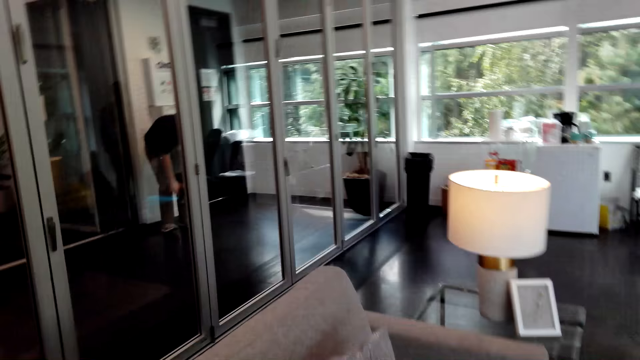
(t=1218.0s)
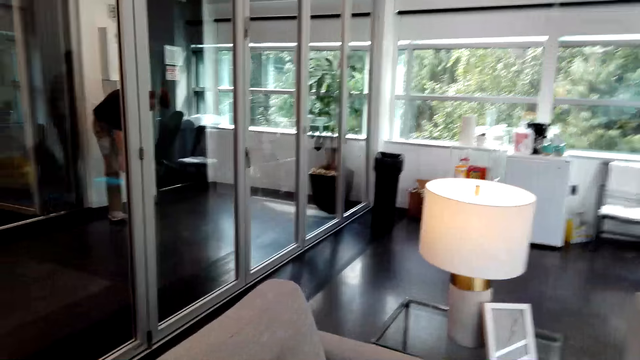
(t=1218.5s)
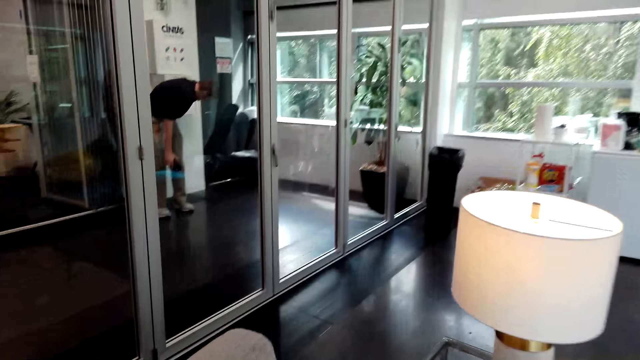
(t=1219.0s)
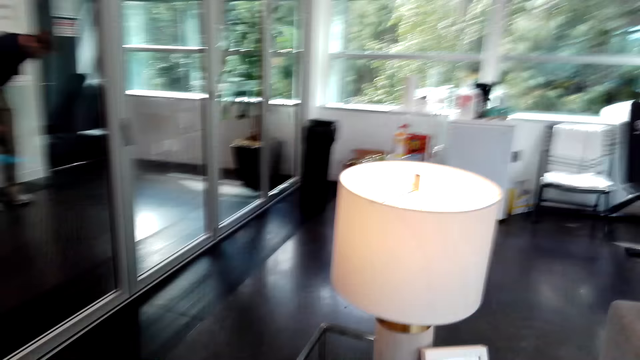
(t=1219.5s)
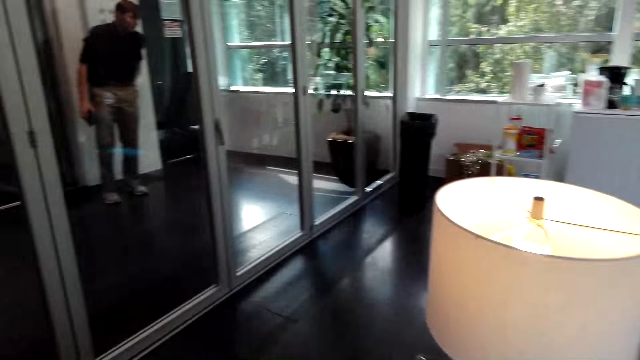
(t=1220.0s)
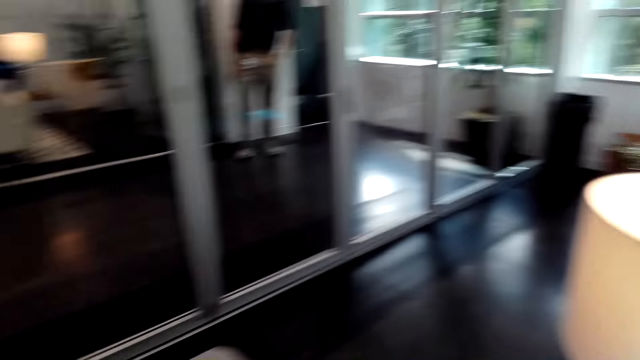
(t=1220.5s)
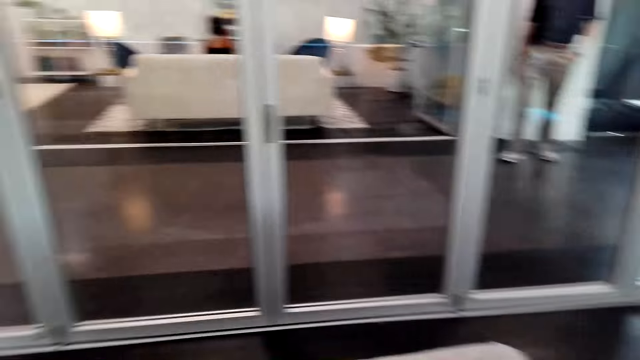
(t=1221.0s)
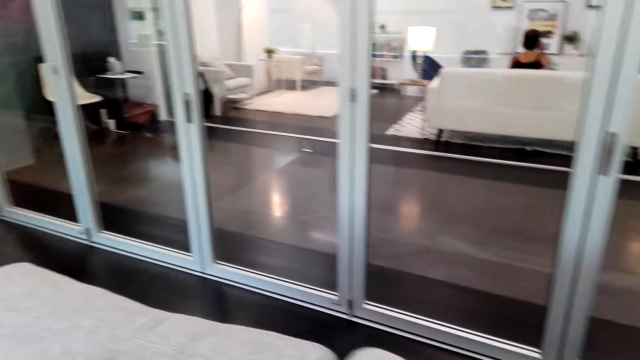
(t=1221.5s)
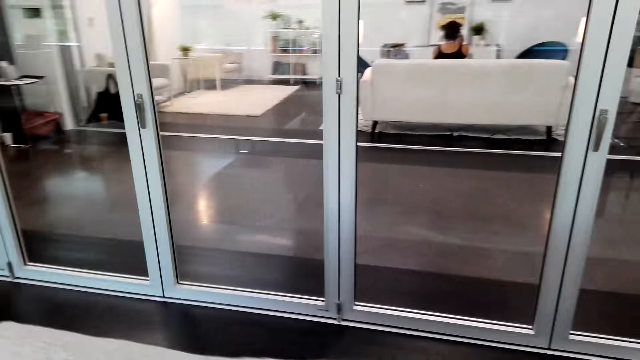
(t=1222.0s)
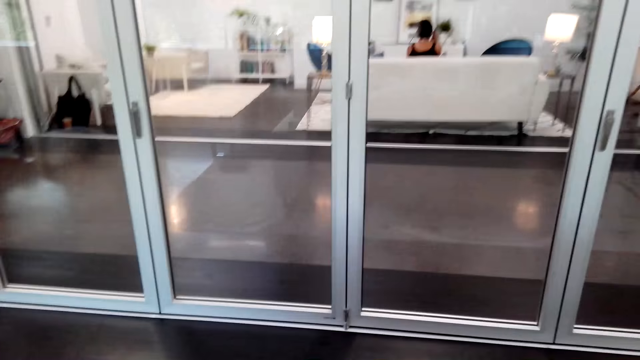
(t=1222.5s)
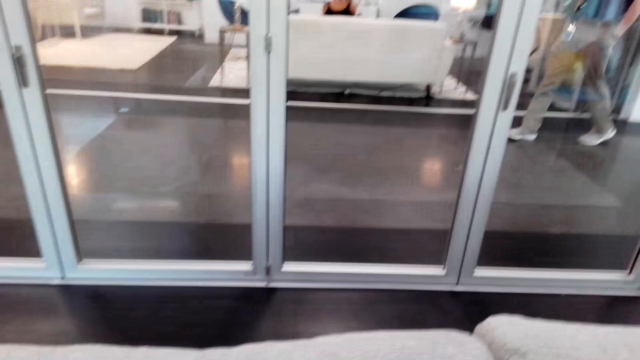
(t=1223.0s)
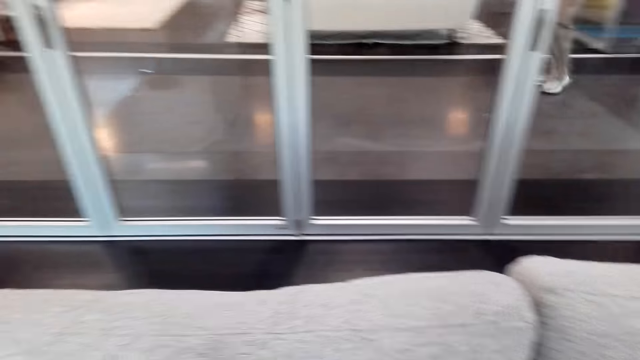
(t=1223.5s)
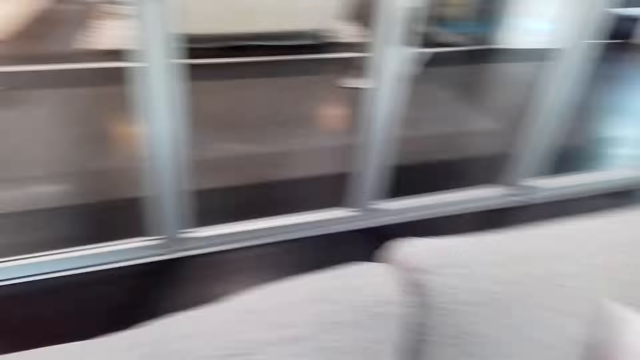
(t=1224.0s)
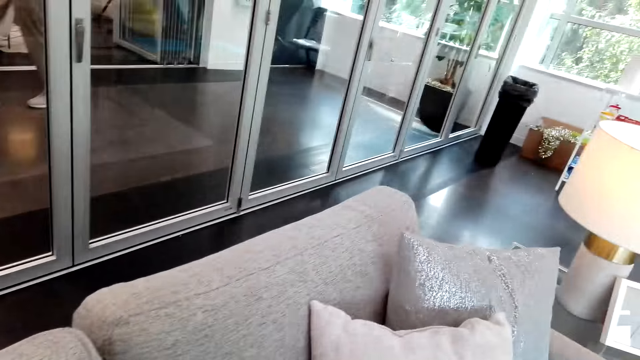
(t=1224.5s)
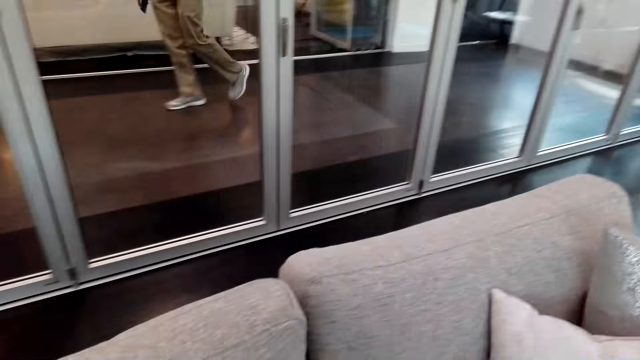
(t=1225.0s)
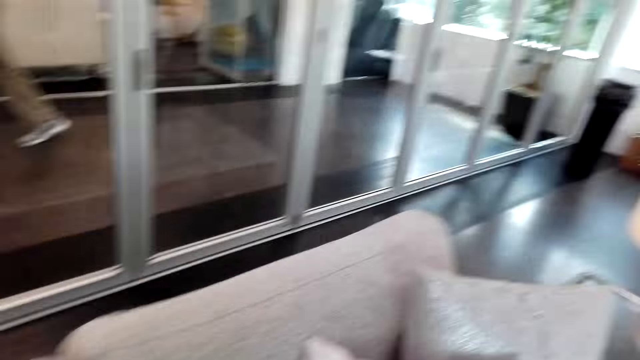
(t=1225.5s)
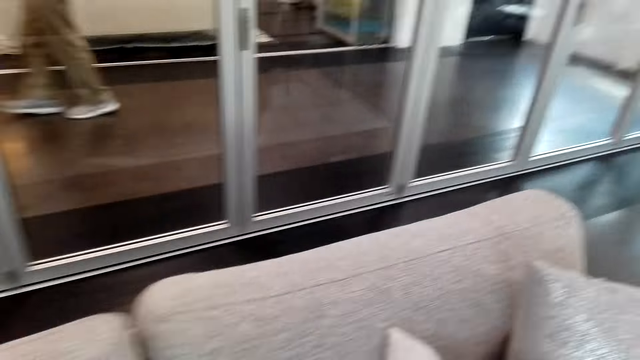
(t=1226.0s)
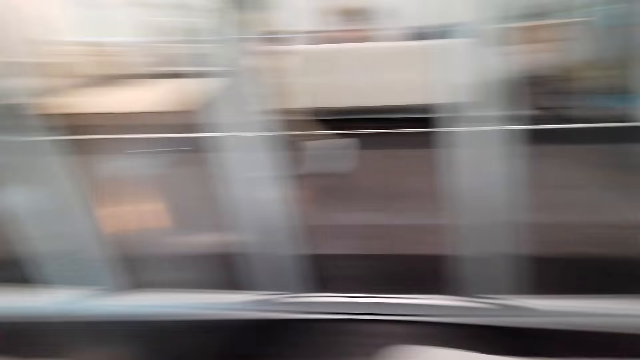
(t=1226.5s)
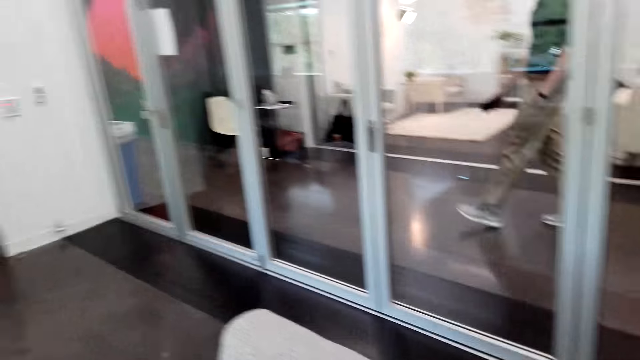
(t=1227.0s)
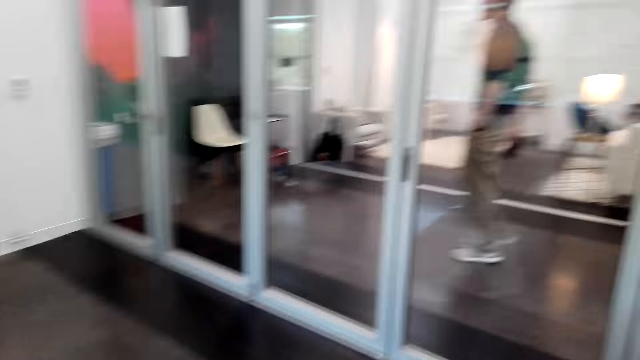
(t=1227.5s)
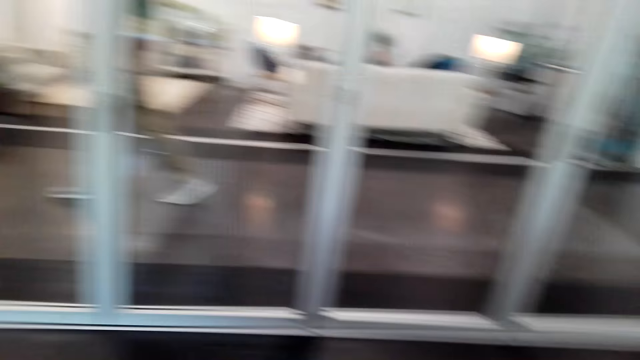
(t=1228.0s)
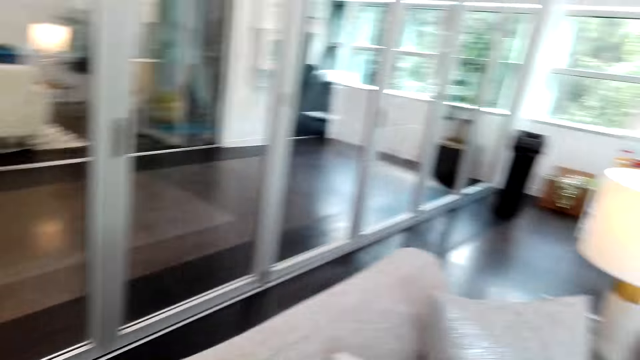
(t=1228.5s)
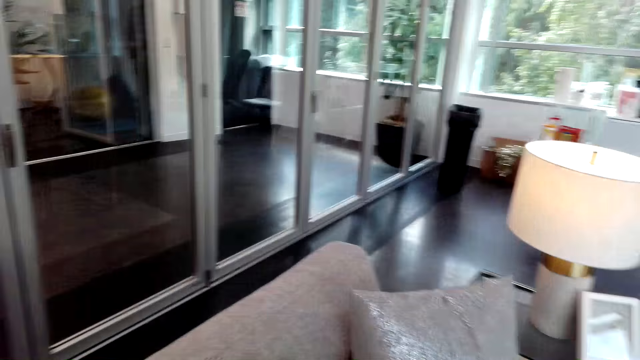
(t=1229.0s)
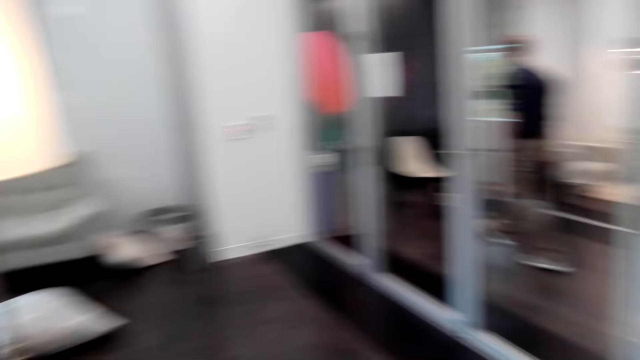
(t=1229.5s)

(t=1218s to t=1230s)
The camera wearer looks around the house. They converse to a man. They clean the house. They converse to the man.

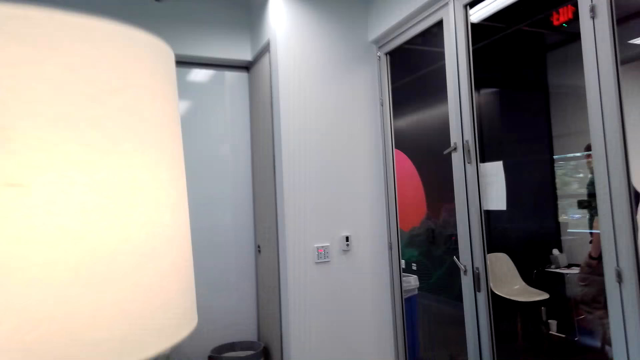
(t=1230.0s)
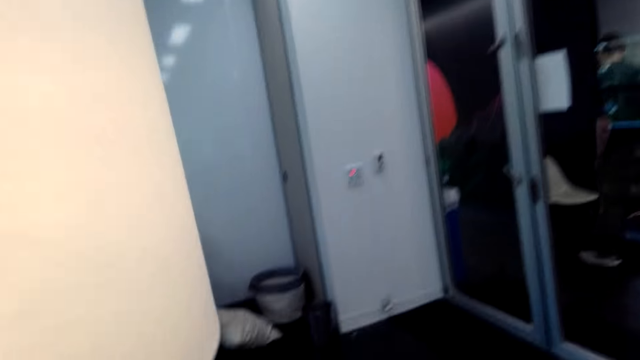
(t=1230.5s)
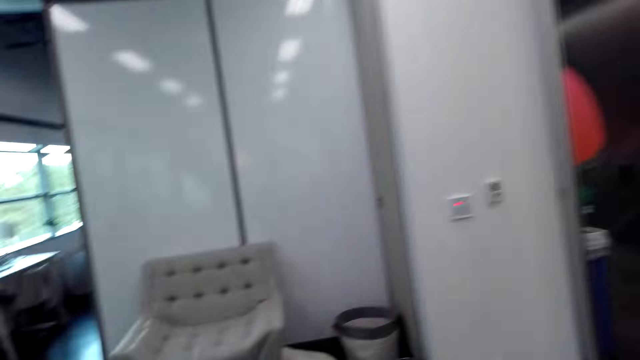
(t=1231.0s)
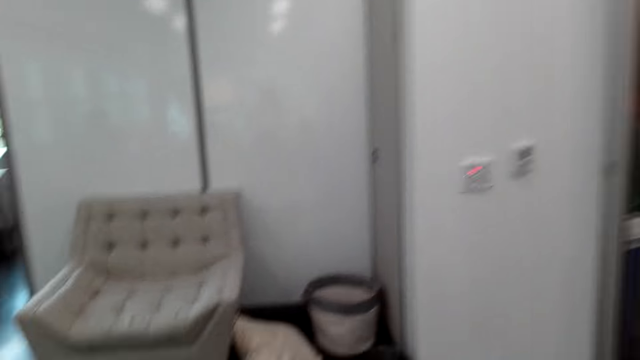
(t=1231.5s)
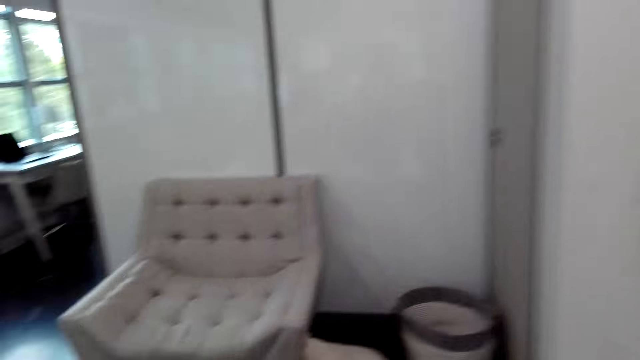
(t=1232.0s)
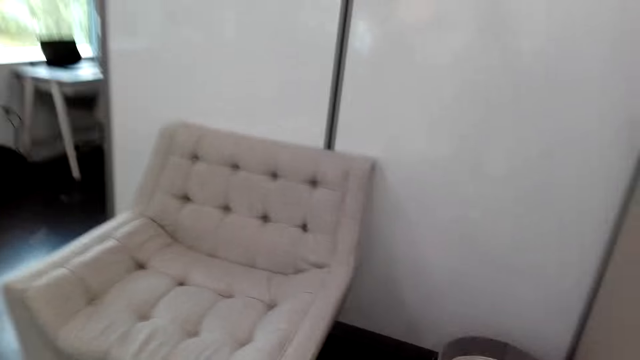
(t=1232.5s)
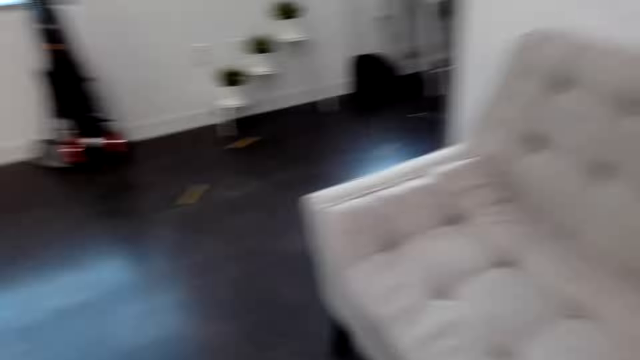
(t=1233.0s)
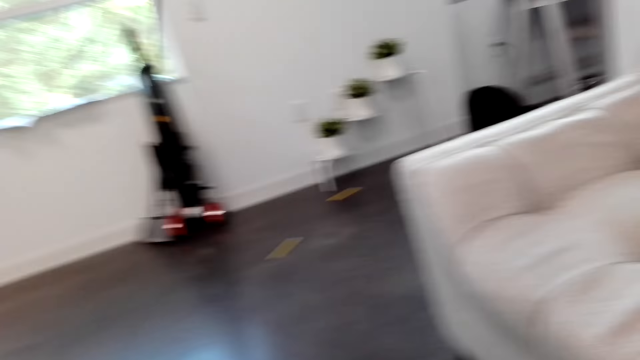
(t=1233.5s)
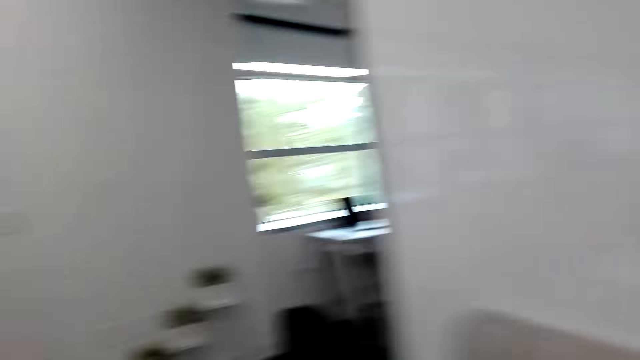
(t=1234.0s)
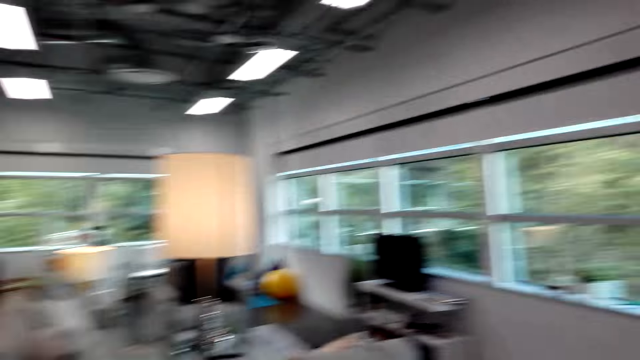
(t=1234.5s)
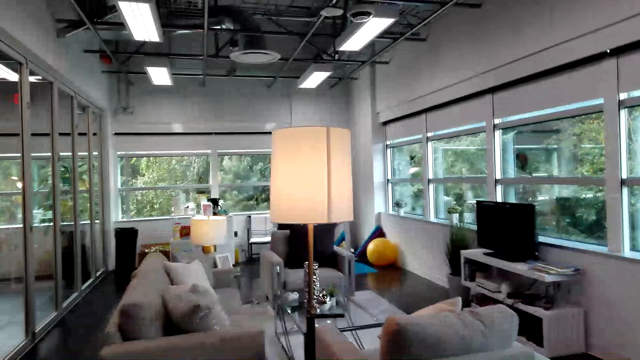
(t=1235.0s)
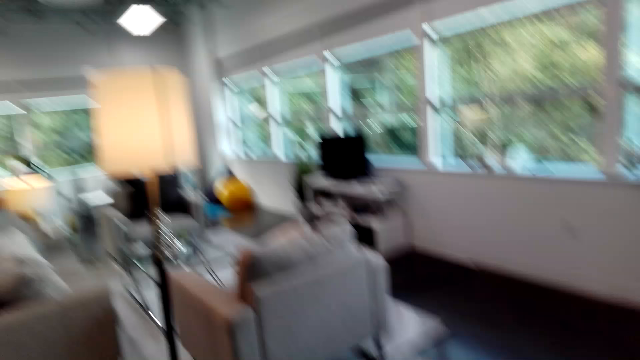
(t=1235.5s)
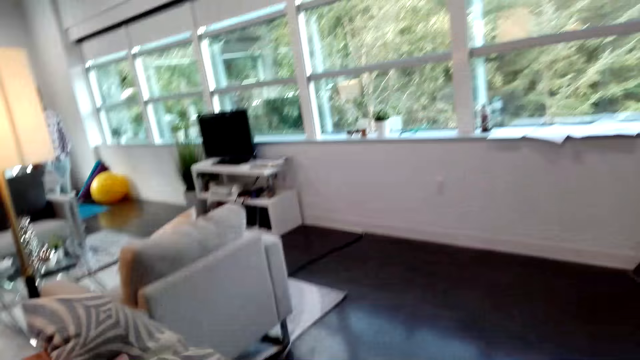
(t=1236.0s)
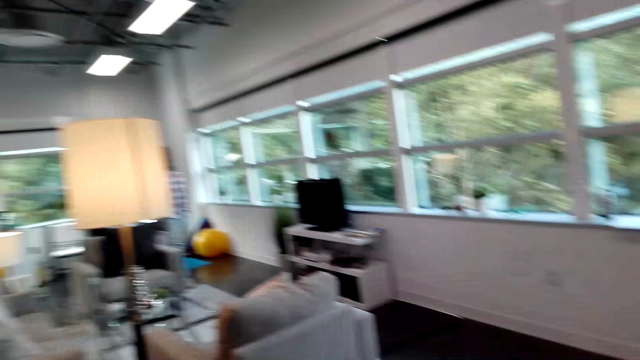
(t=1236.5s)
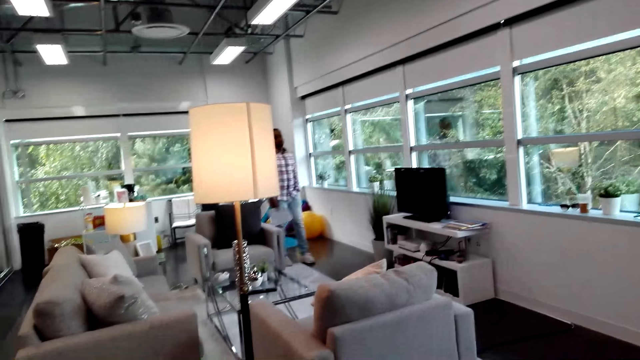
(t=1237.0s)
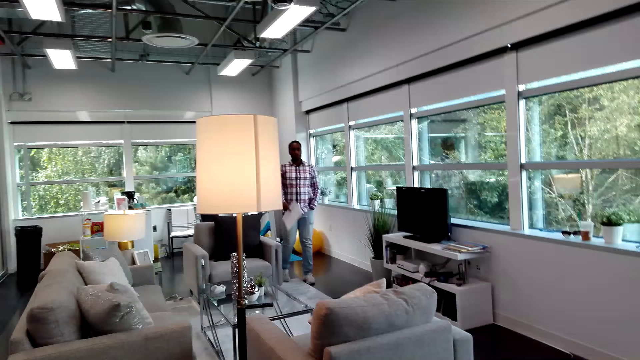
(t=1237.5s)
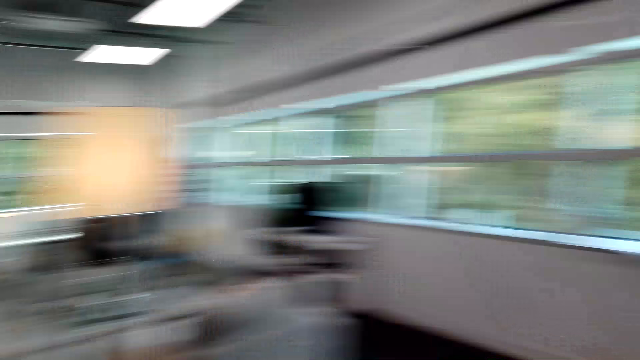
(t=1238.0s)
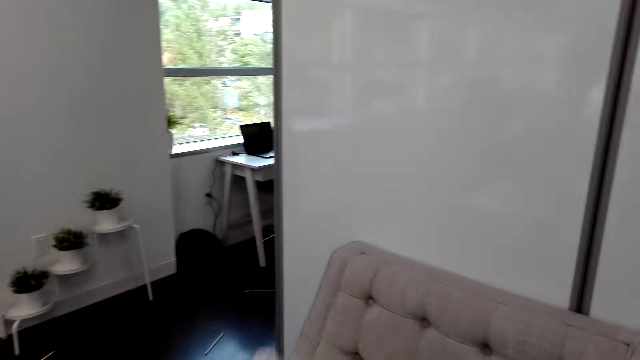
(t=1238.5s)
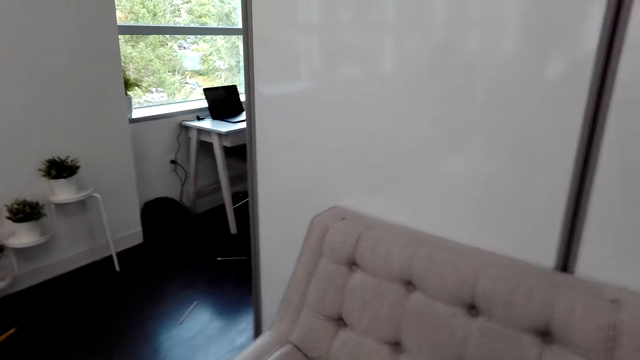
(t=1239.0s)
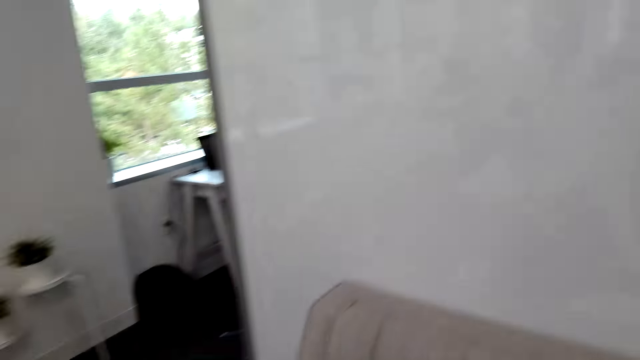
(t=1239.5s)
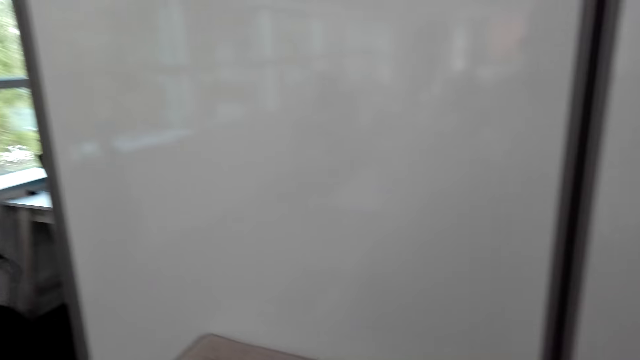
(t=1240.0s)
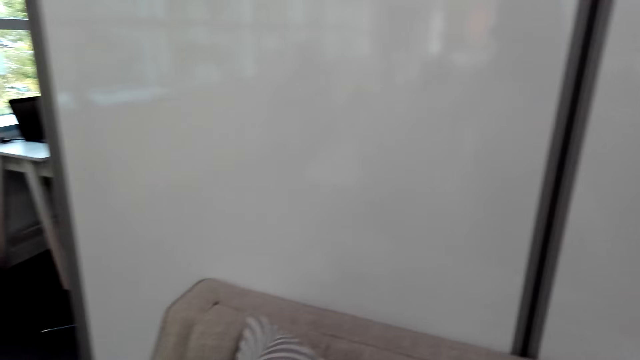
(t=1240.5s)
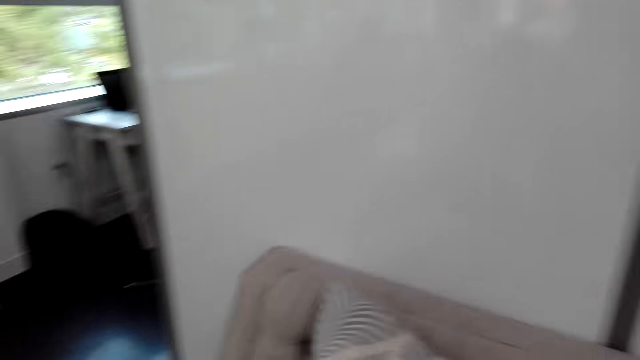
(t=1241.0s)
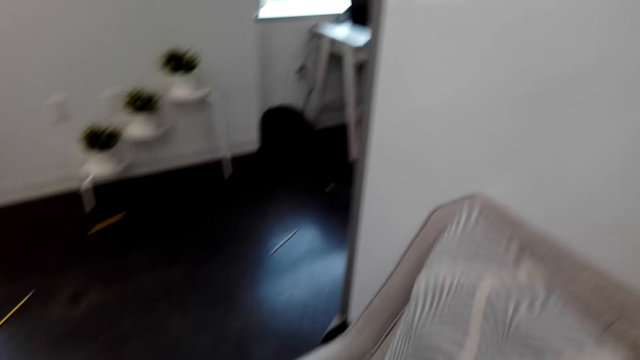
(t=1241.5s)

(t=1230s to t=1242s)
The camera wearer cleans the house. A man converses with the camera wearer. The camera wearer looks around the house. The man points at something and walks around the house. The camera wearer looks around the house. They place a pillow on the sofa. They converse with the man.
